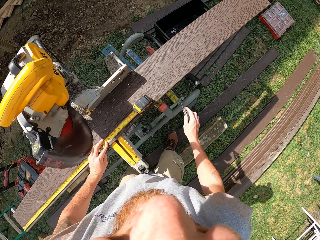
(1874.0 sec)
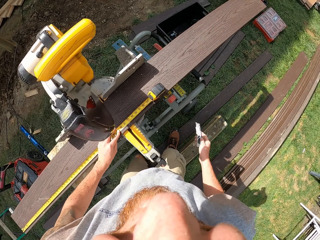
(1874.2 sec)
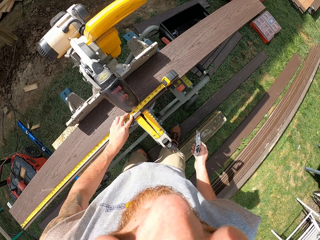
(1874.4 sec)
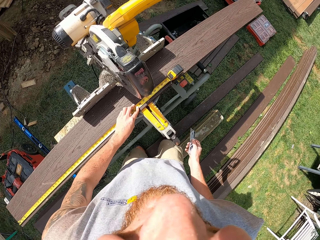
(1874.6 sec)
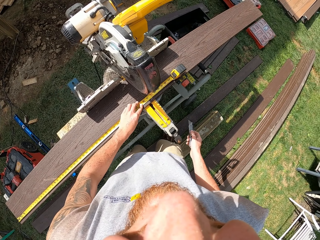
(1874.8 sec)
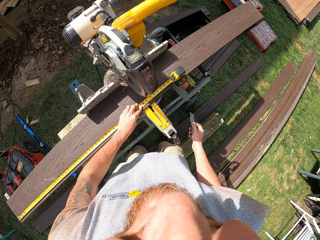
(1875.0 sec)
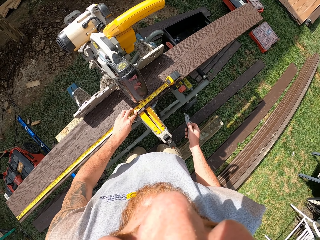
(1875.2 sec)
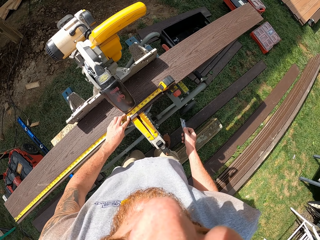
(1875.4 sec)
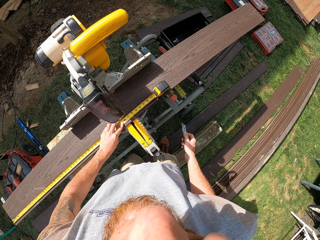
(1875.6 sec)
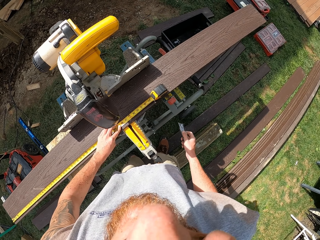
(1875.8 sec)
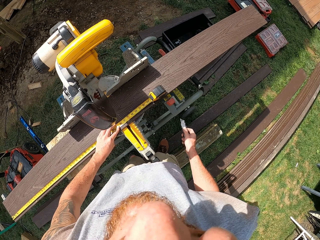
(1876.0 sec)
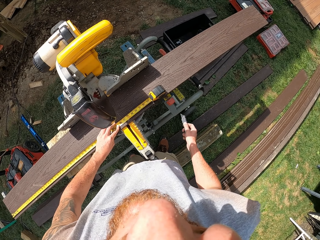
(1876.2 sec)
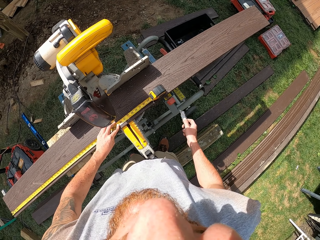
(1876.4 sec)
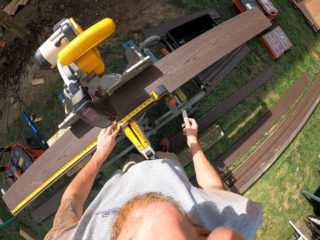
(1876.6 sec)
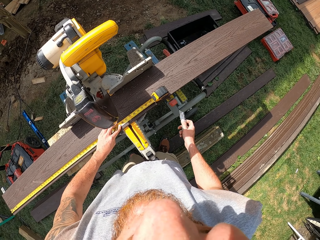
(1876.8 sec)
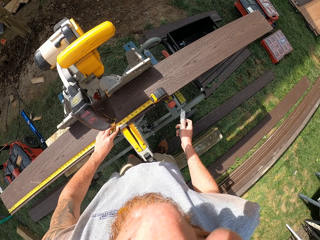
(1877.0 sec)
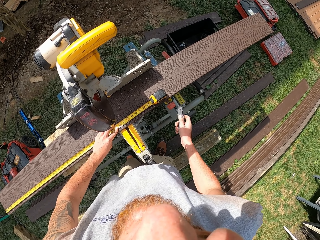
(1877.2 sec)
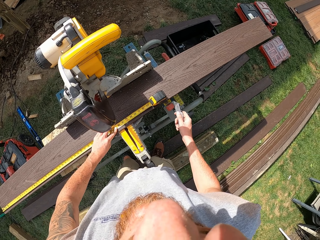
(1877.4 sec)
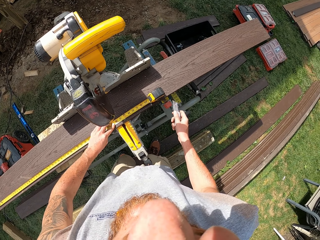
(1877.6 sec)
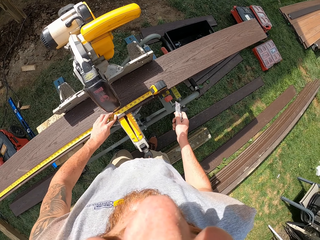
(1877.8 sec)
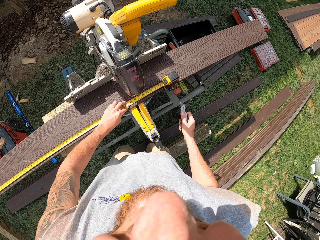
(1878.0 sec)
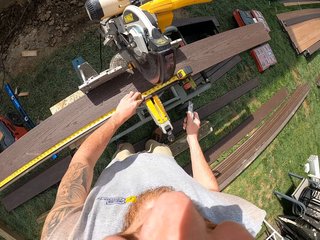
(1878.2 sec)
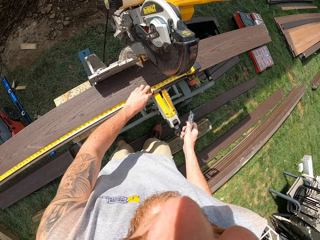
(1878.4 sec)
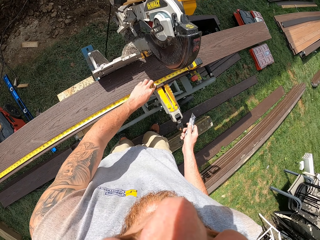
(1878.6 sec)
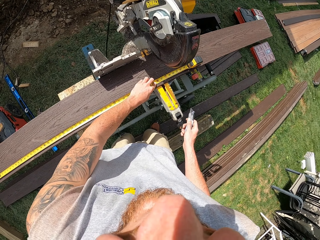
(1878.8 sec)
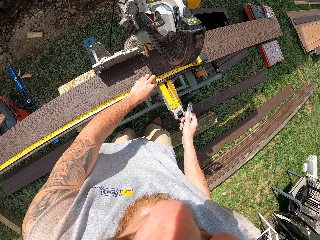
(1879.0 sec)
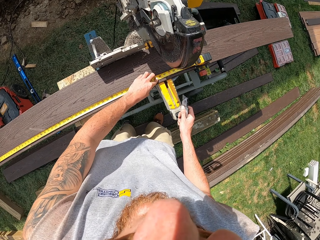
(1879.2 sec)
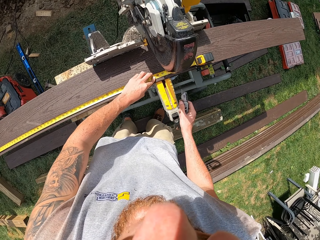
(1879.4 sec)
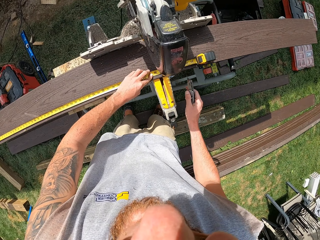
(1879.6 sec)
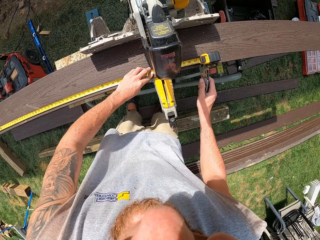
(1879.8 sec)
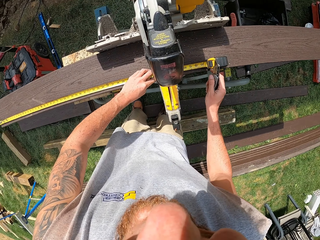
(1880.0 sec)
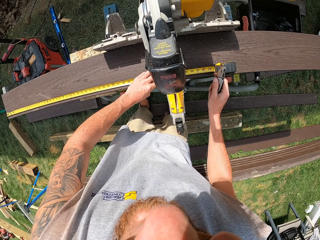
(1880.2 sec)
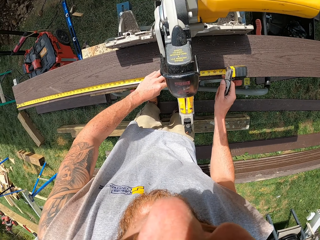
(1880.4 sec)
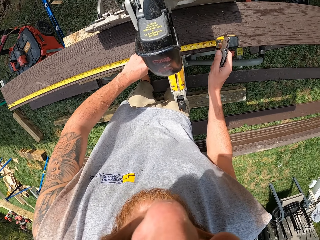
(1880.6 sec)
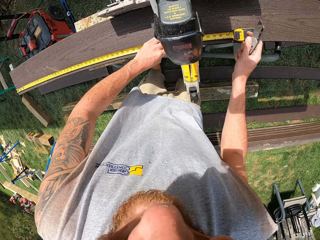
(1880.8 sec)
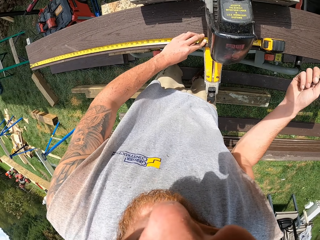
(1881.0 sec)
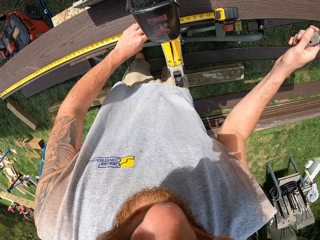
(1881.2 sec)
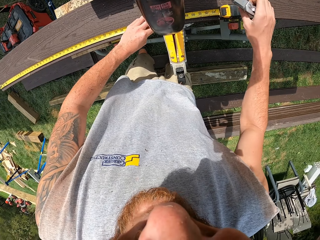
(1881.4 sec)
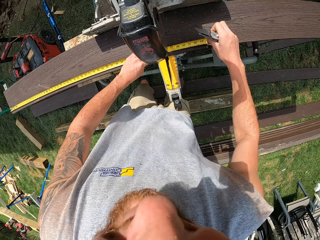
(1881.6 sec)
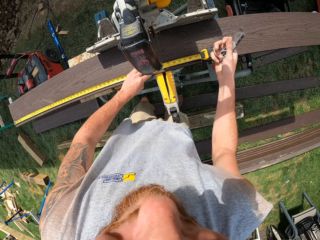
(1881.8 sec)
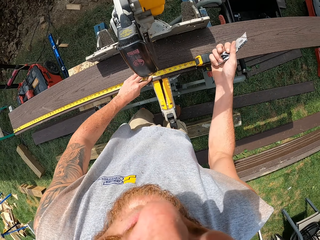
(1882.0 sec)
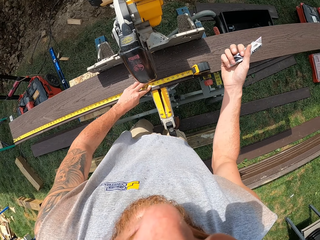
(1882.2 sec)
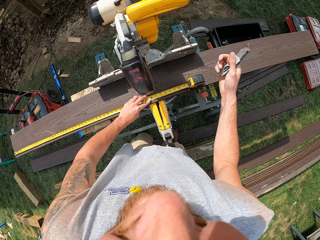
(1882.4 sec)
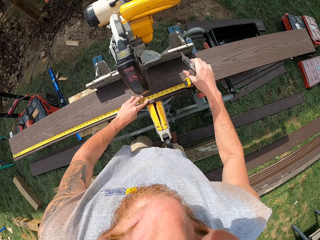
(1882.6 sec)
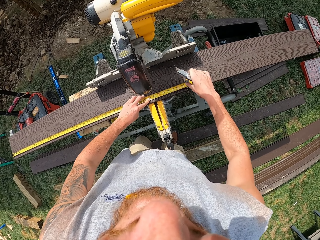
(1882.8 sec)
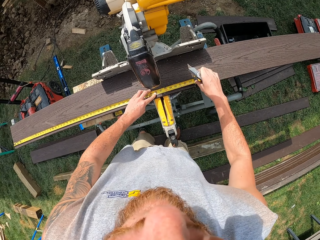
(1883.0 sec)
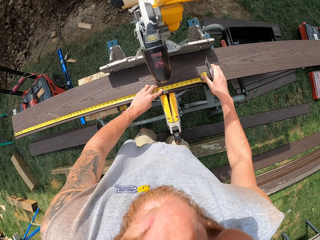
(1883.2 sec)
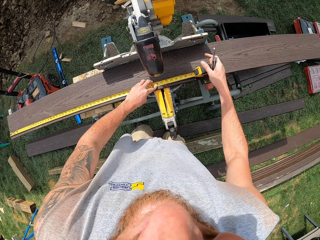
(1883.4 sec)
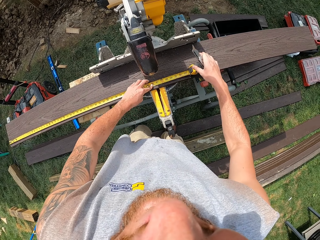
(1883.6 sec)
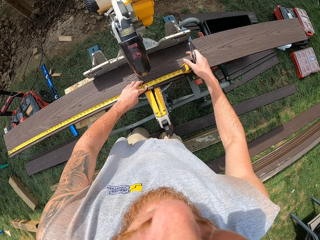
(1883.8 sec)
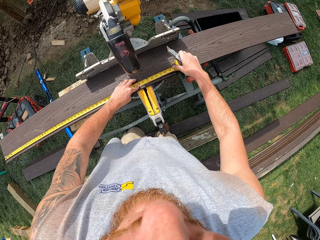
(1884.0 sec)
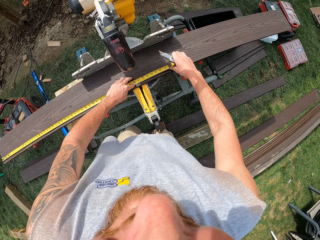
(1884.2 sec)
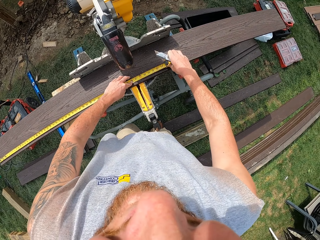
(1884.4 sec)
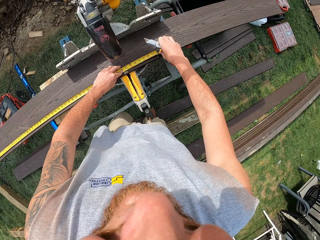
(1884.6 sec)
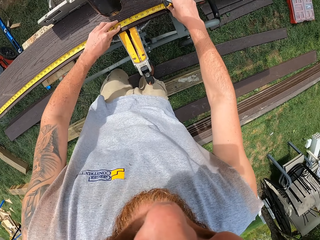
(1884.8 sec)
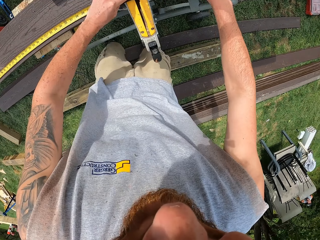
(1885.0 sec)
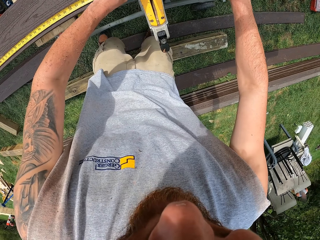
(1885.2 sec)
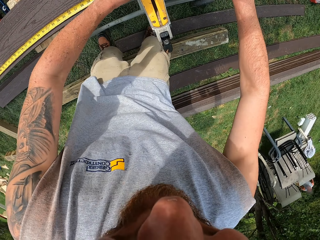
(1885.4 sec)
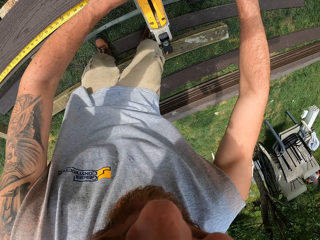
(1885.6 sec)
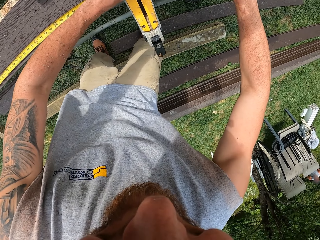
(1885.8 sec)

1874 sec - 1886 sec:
The camera wearer looks around.

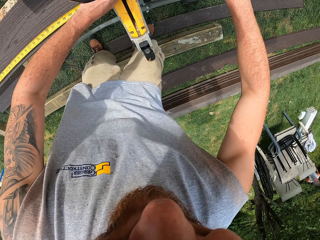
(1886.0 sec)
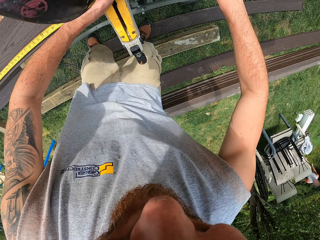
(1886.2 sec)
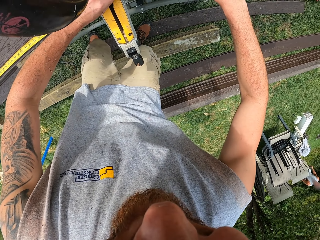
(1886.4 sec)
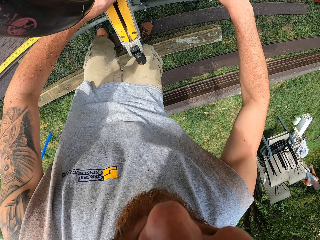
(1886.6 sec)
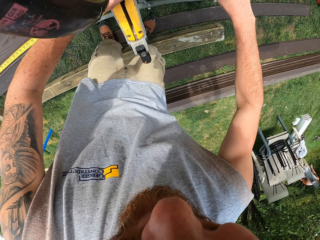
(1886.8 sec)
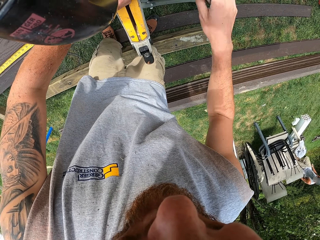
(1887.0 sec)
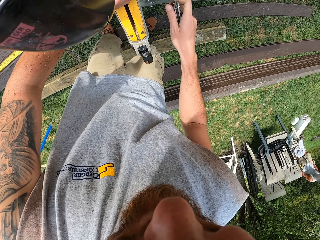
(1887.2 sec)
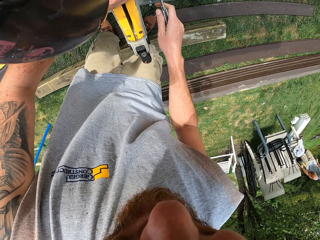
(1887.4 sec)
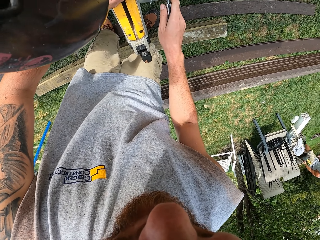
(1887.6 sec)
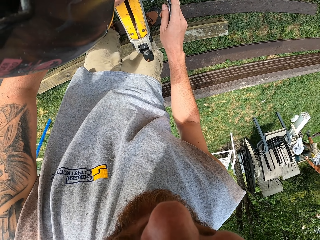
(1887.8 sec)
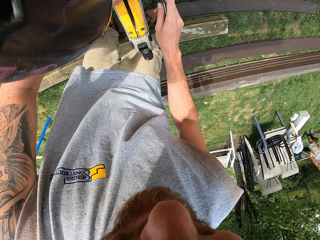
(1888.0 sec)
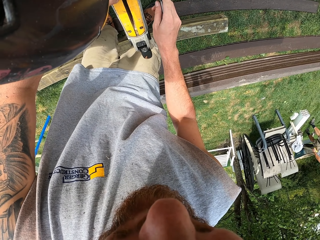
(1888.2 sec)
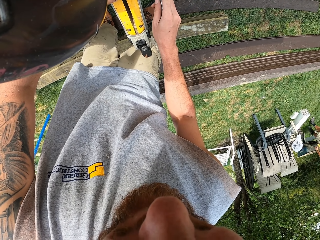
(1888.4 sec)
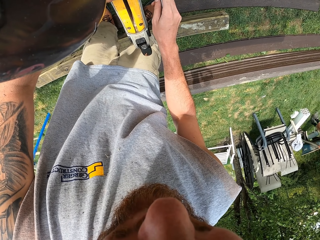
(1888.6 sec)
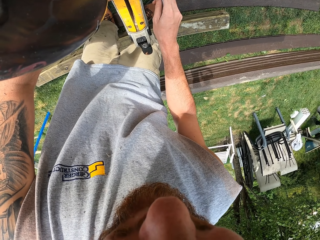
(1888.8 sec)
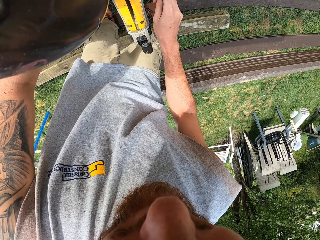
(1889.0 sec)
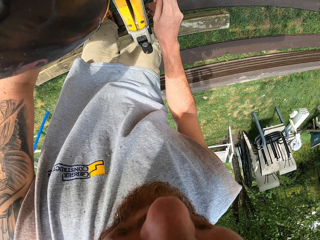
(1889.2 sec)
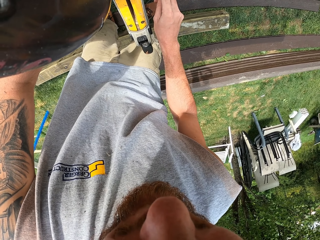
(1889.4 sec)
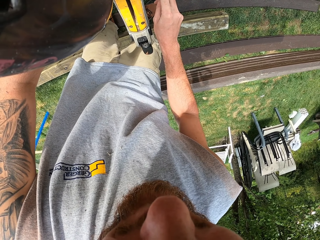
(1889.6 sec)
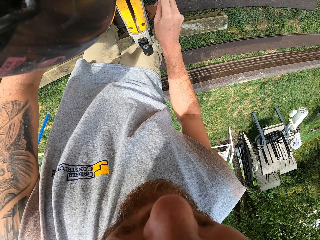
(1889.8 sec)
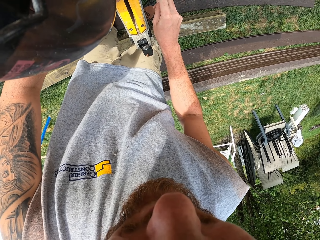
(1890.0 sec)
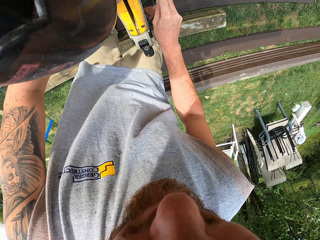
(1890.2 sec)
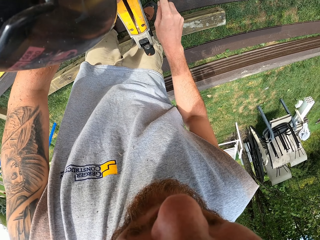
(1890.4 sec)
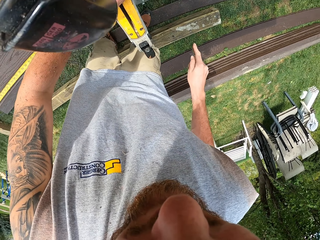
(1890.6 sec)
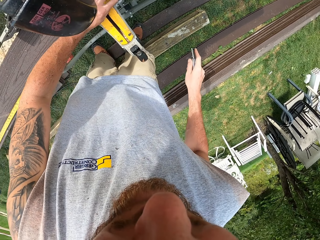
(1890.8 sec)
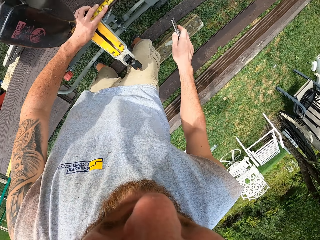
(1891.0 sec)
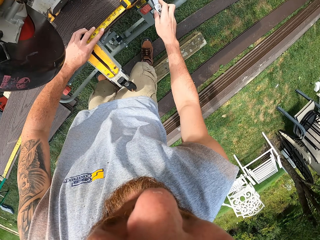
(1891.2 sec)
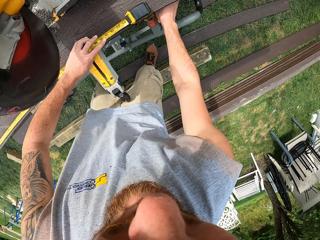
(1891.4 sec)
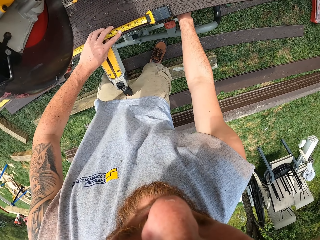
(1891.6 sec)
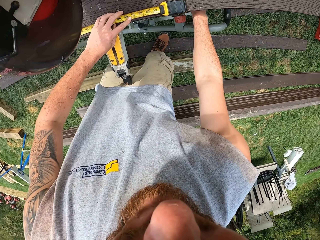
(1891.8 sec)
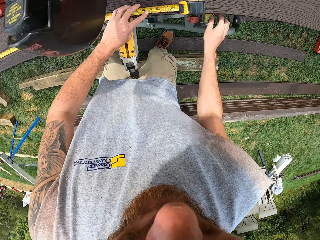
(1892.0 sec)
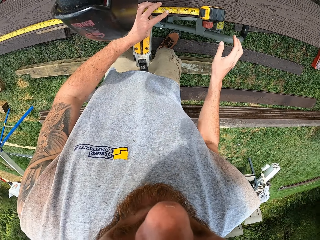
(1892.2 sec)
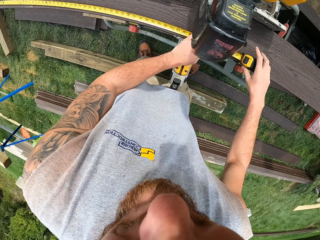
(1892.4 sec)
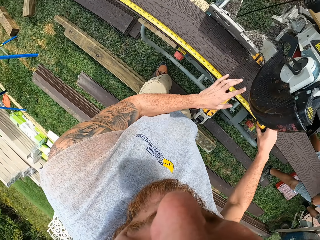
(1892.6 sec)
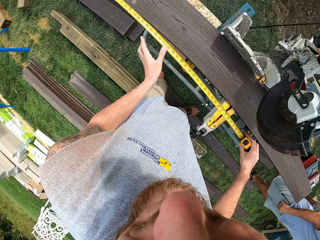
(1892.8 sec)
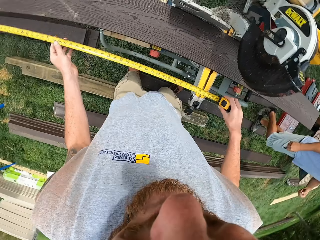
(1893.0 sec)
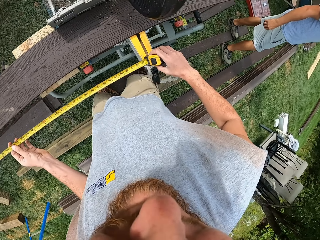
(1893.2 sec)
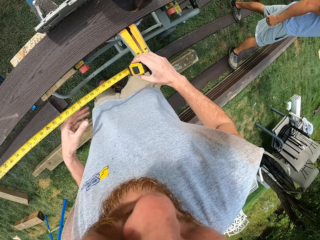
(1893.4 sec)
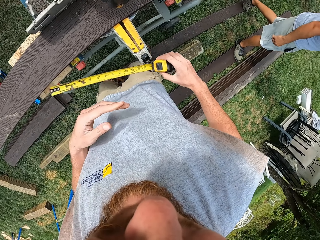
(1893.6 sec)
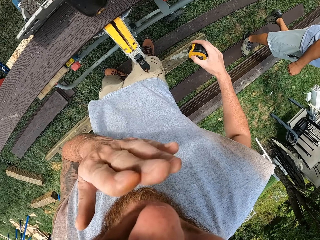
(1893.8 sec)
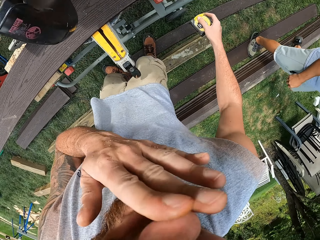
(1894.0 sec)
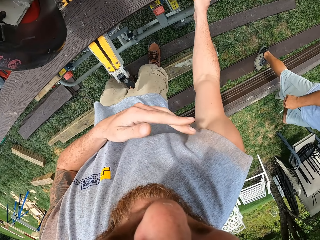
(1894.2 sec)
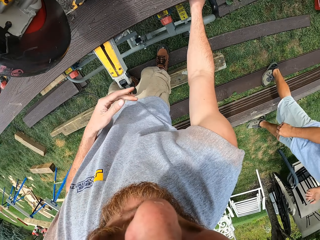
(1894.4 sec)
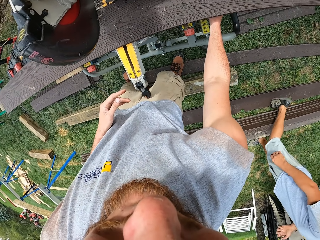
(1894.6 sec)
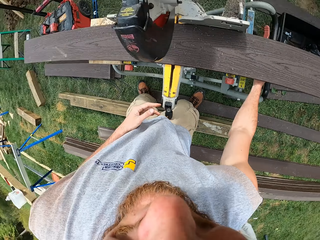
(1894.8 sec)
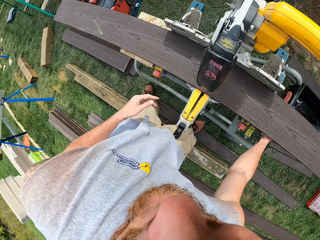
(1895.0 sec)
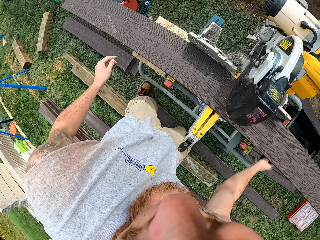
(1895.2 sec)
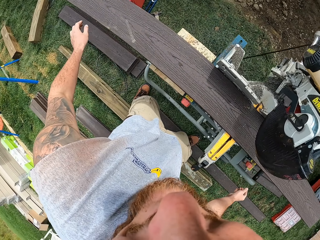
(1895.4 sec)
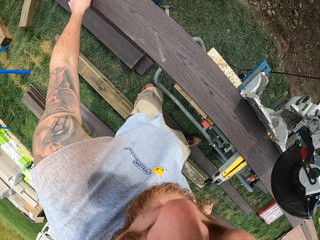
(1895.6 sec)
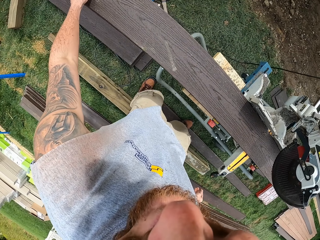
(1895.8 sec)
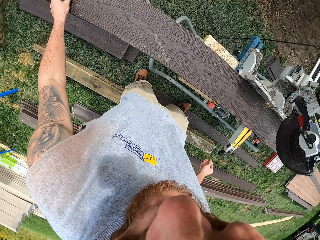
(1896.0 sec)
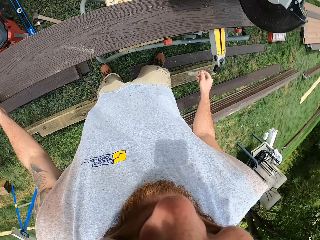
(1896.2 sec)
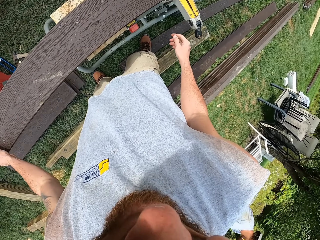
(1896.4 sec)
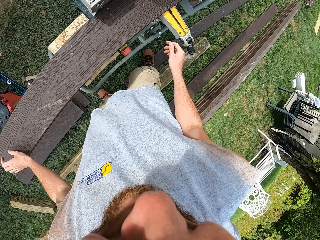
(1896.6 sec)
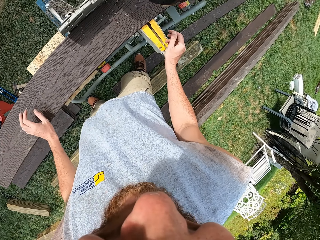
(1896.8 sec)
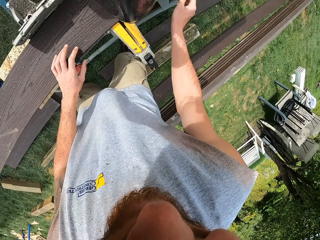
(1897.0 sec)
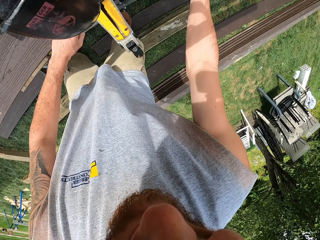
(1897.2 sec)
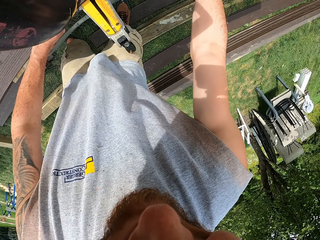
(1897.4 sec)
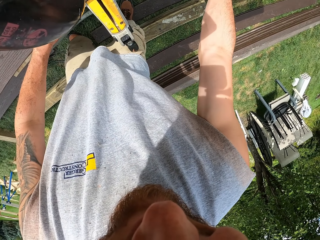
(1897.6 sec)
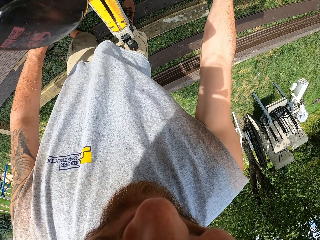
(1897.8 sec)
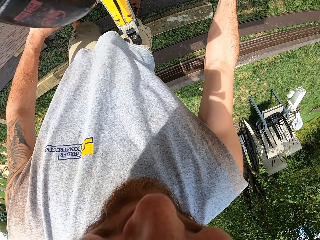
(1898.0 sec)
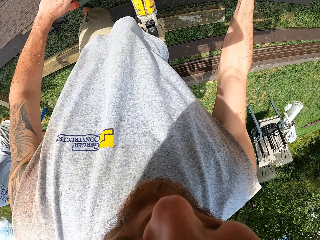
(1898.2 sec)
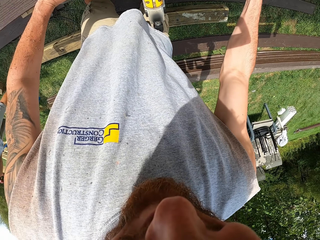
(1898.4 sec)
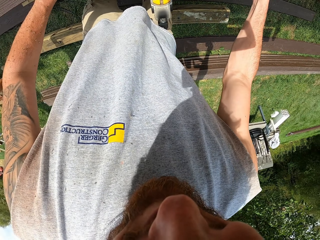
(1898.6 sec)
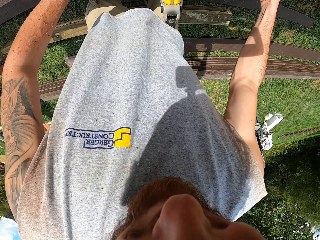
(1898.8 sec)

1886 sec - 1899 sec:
The camera wearer marks on the wood or timber with a retractable knife. They put down the retractable knife and fold the timber. They put down a tape measure. They wipe the face. They adjust the timber.
